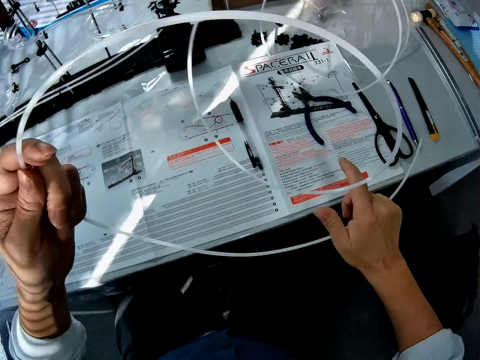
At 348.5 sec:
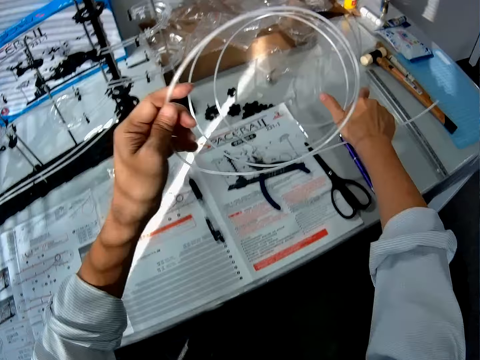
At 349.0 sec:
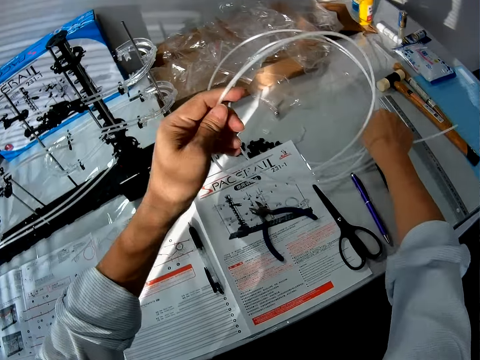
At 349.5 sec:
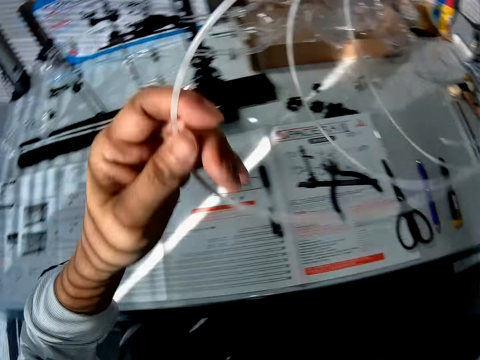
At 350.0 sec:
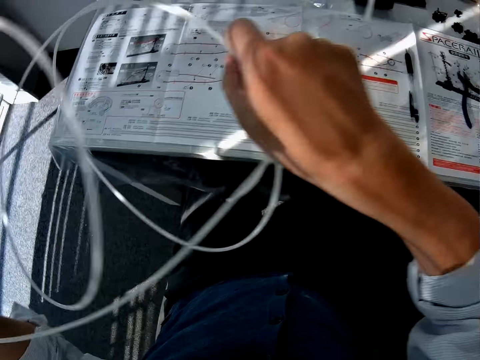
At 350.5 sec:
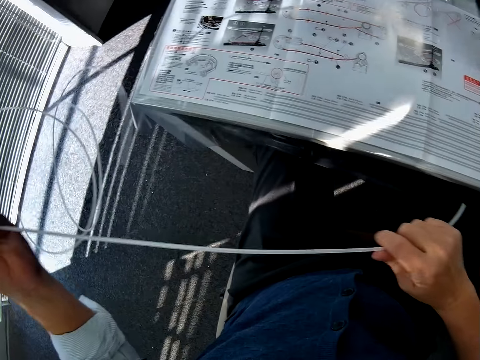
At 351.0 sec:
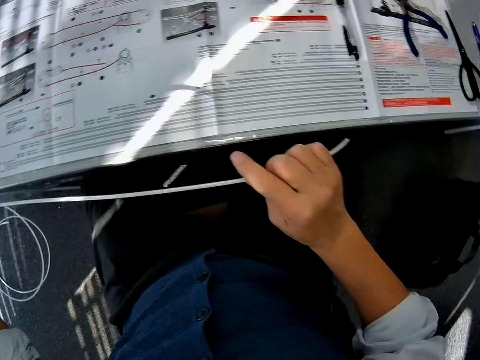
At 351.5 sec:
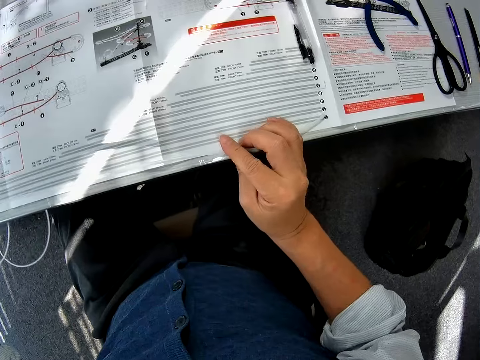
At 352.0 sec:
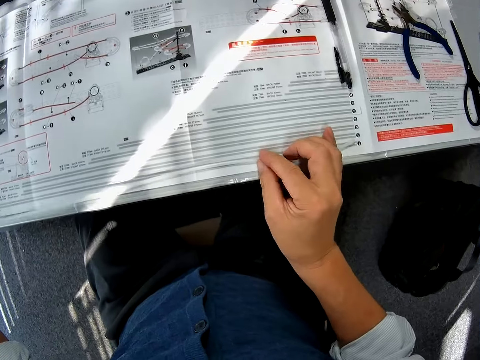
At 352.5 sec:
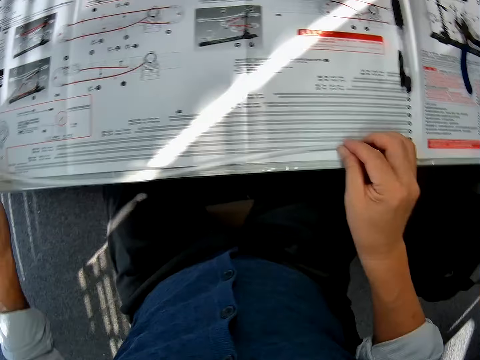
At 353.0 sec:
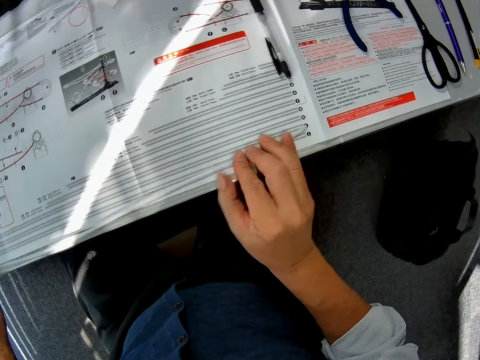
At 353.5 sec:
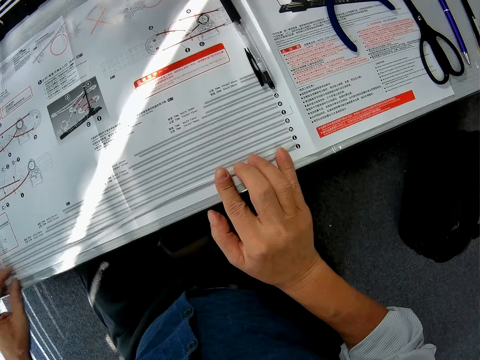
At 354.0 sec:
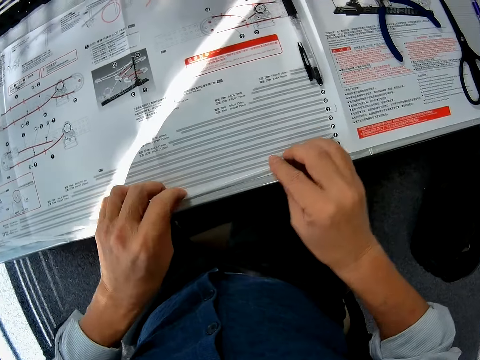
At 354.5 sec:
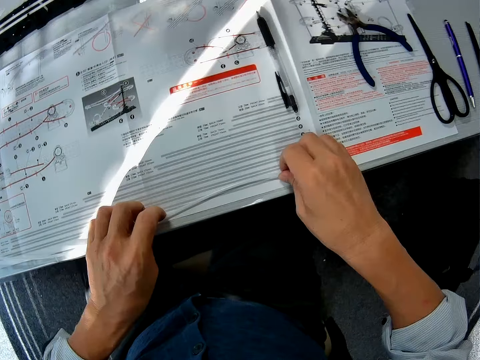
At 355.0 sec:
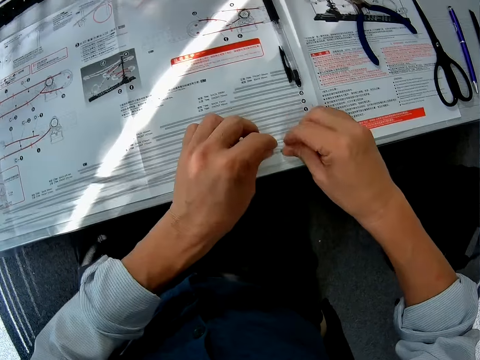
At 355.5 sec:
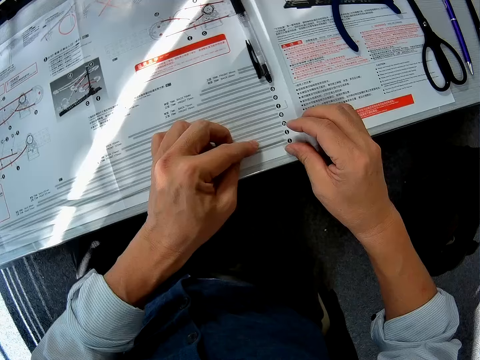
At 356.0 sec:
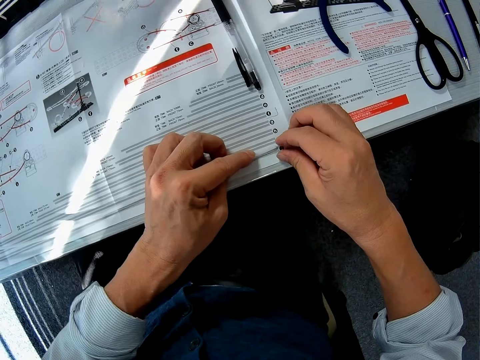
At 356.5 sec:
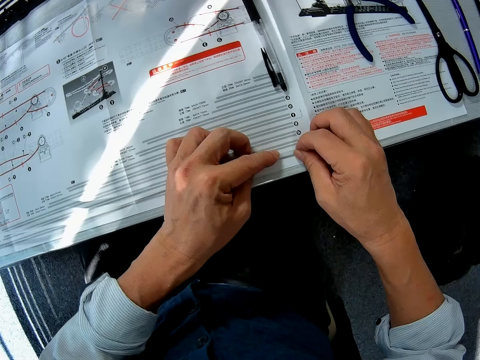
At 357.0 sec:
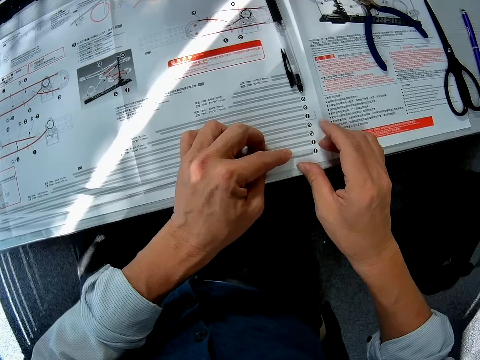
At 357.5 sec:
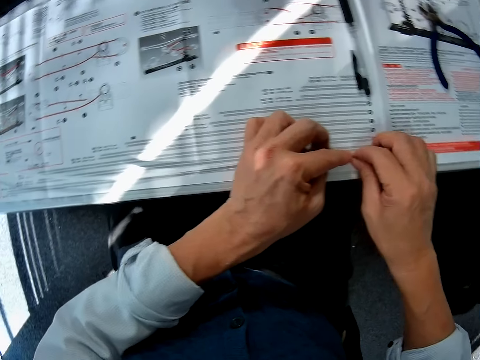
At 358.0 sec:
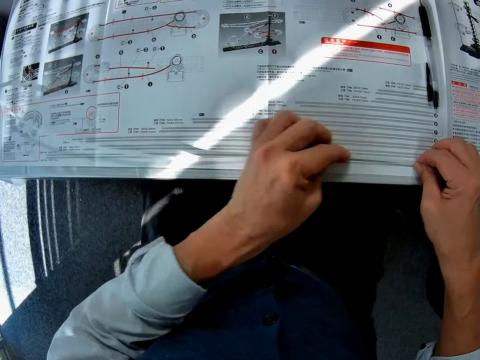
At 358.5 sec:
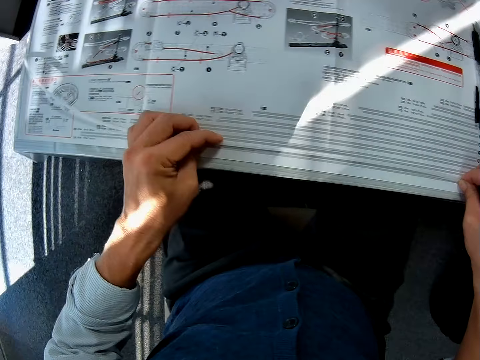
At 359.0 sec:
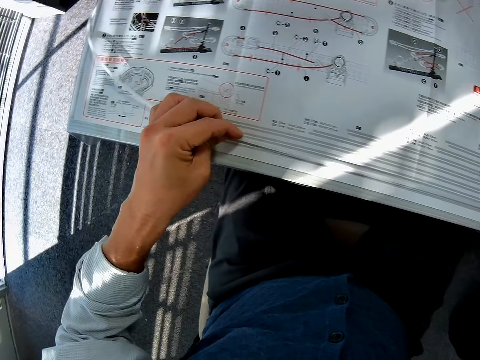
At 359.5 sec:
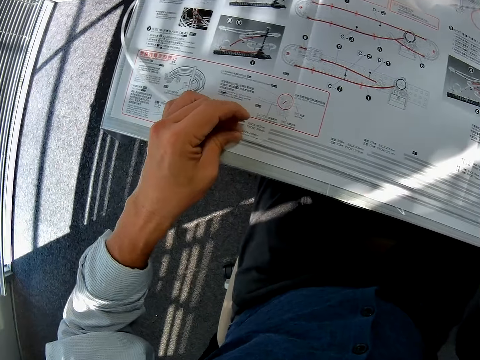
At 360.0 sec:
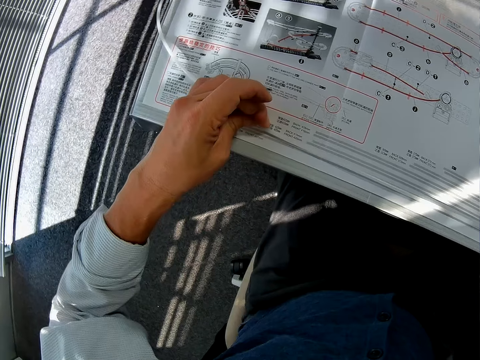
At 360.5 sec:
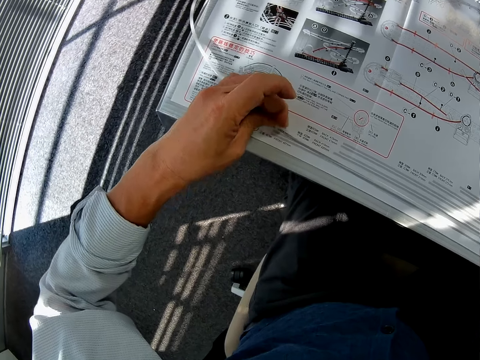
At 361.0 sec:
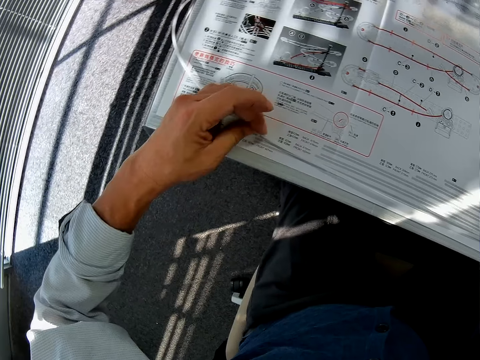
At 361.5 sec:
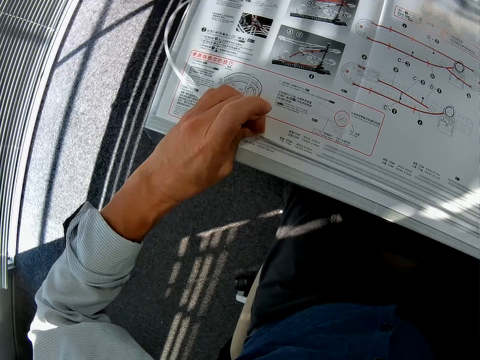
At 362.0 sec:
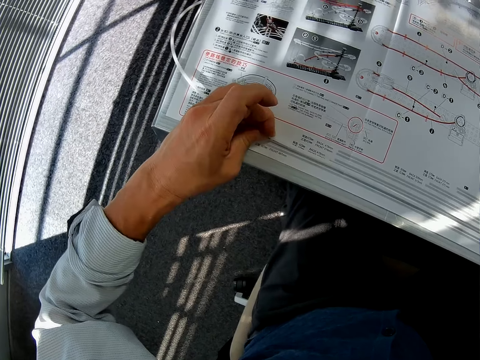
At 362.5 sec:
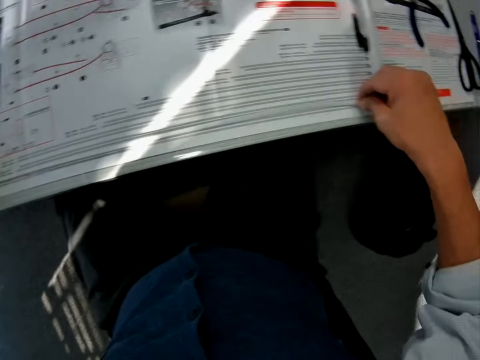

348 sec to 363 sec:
The camera wearer stretches the roller coaster. They measure the pipe on the paper. They put the roller coaster on the manual. They stretch the roller coaster.

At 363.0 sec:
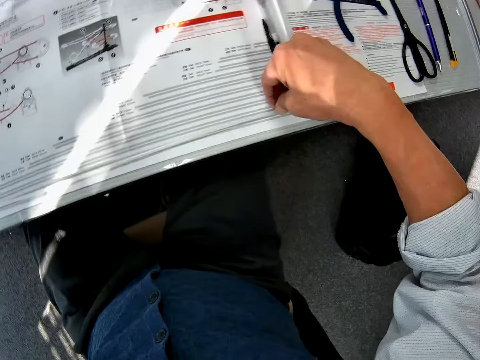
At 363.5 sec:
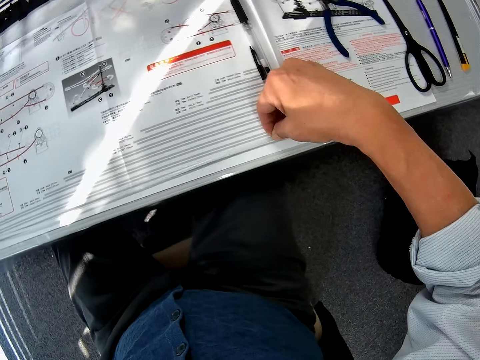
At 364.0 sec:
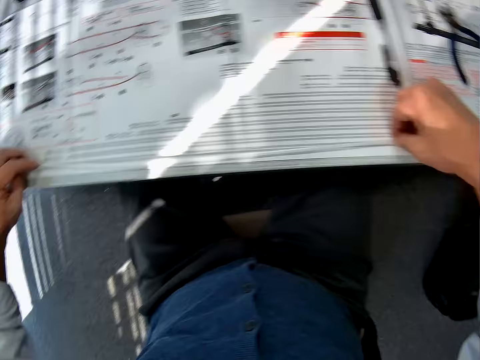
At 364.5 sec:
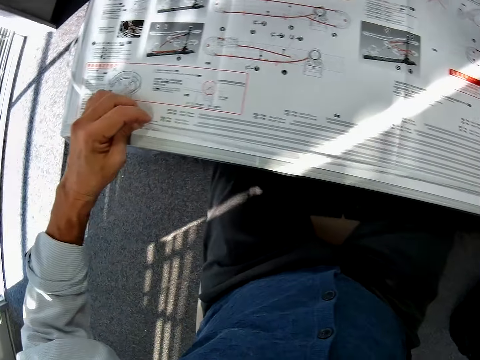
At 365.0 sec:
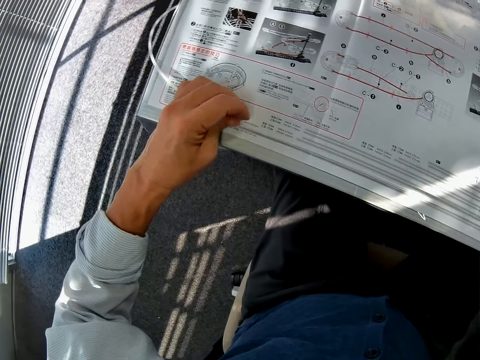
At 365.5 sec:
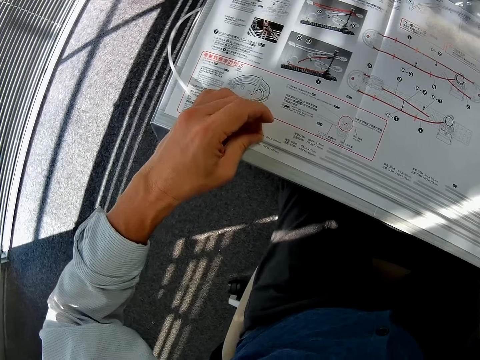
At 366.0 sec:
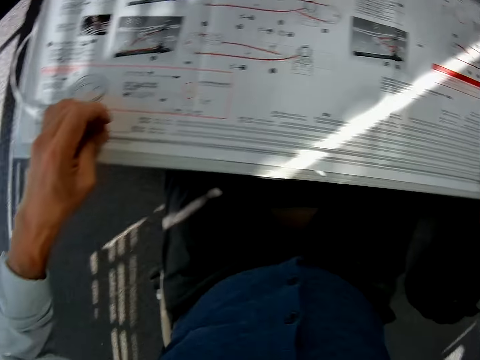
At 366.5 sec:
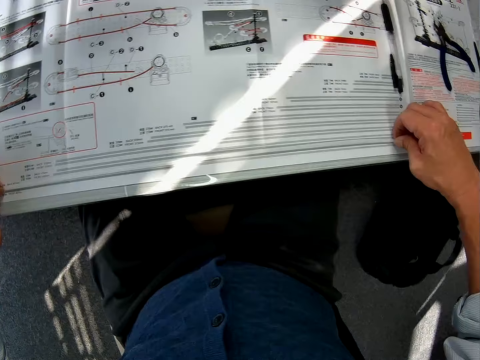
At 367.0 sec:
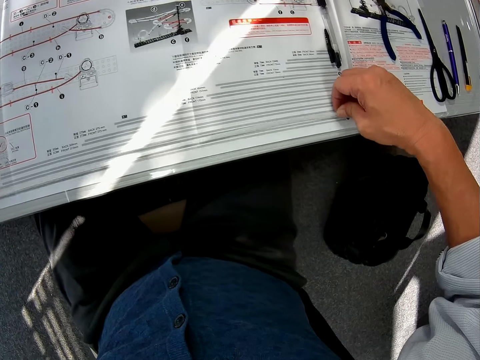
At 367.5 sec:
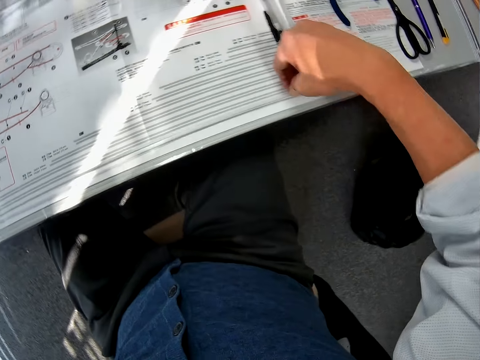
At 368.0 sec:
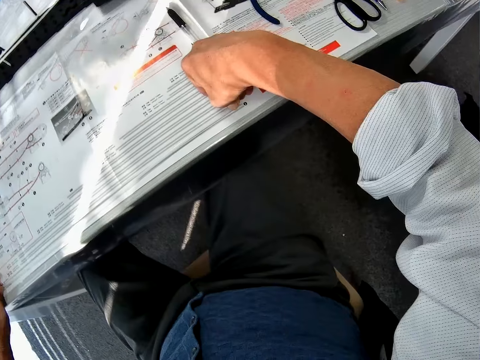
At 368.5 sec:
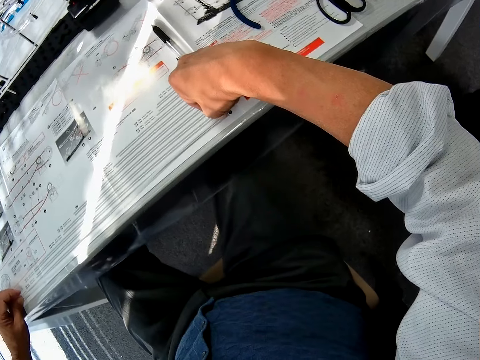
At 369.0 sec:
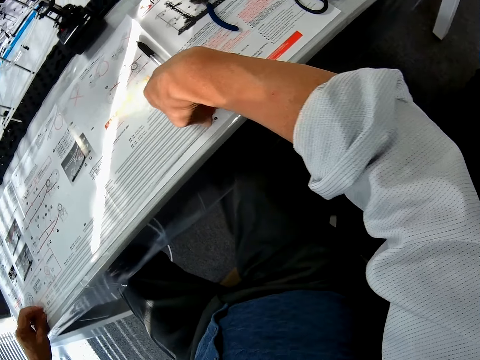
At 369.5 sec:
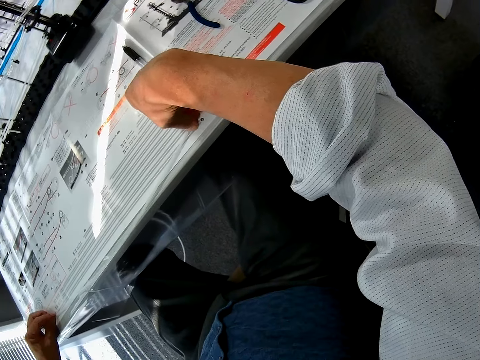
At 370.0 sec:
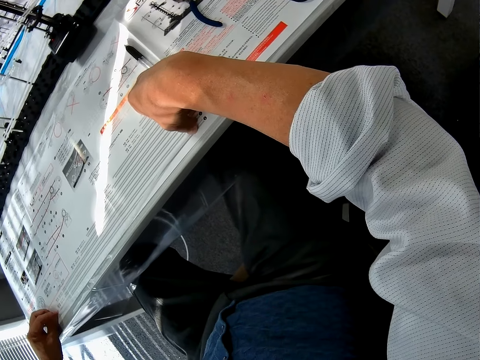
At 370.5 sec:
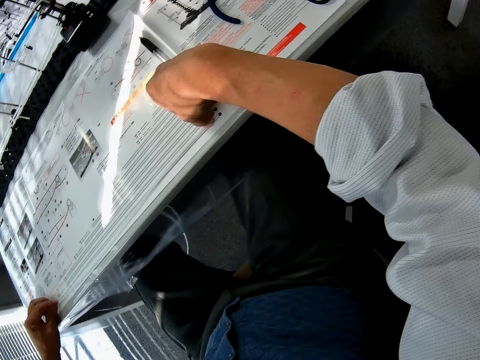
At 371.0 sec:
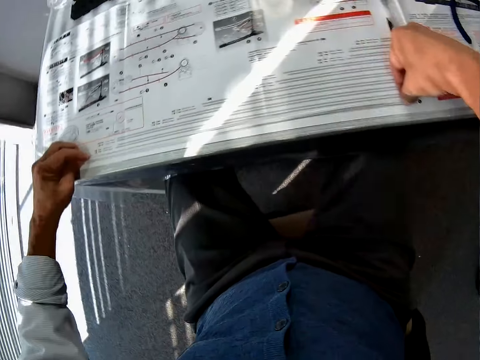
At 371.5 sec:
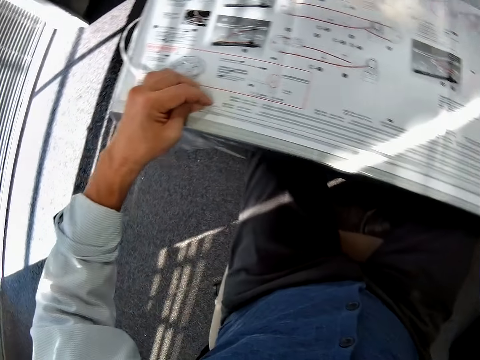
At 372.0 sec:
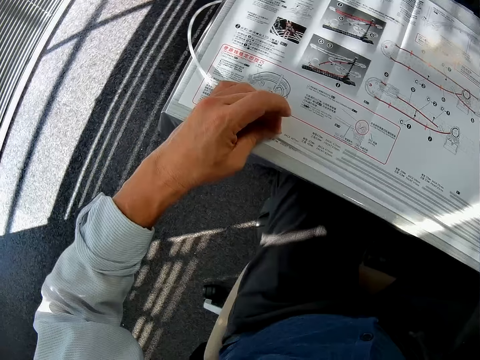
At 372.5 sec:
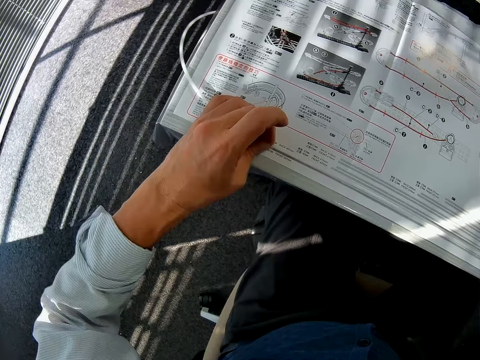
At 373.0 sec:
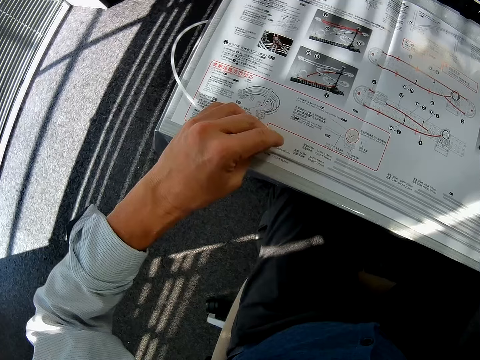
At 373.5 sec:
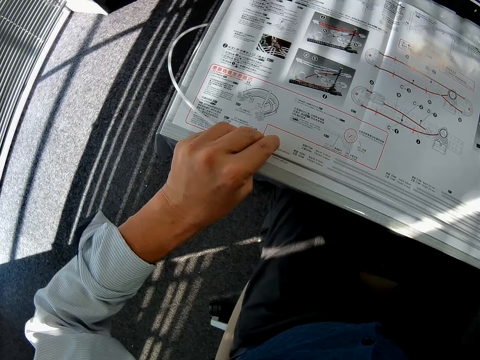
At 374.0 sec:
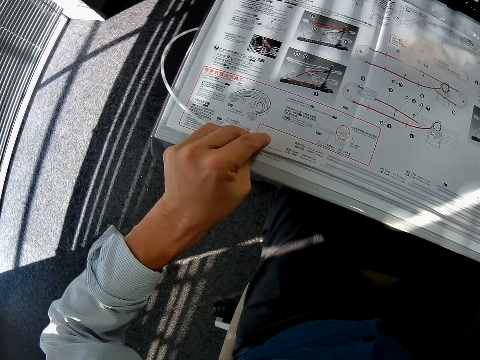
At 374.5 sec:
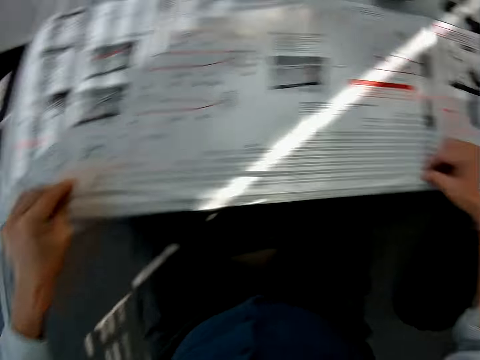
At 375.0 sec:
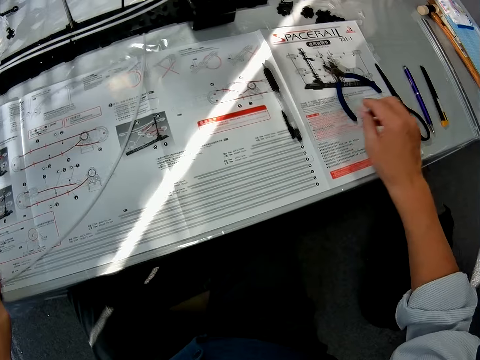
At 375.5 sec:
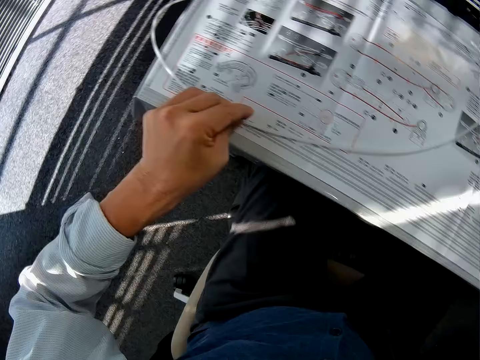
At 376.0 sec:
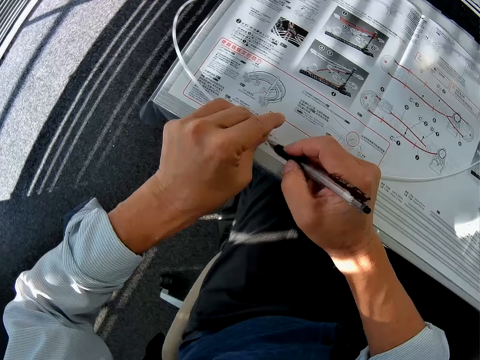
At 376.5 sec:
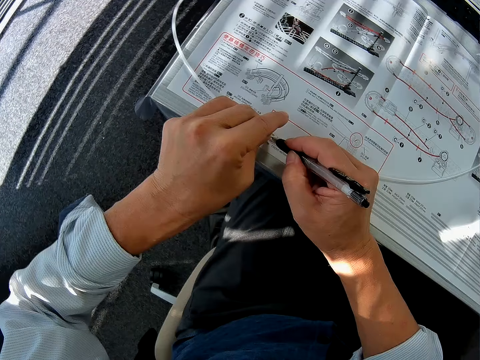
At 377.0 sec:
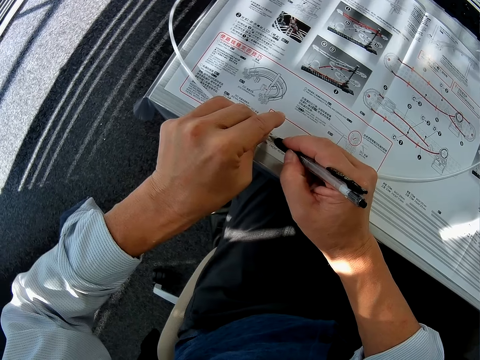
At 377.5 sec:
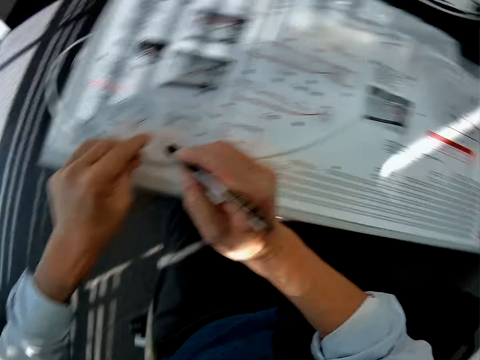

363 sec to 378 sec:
The camera wearer picks up the mark pen. They mark the pipe with the pen.
